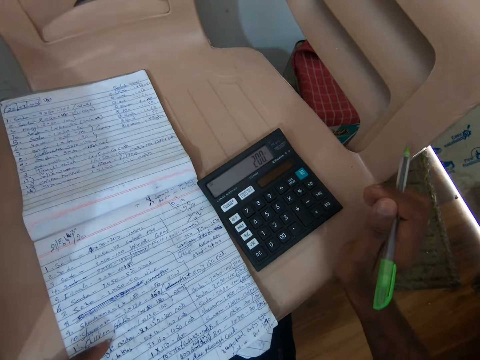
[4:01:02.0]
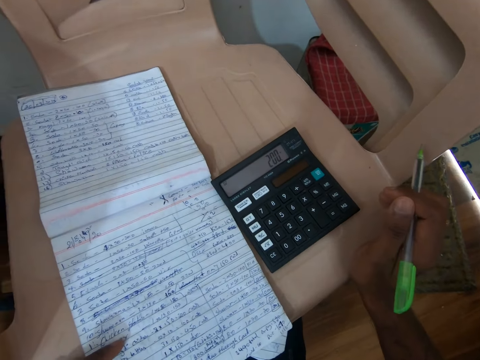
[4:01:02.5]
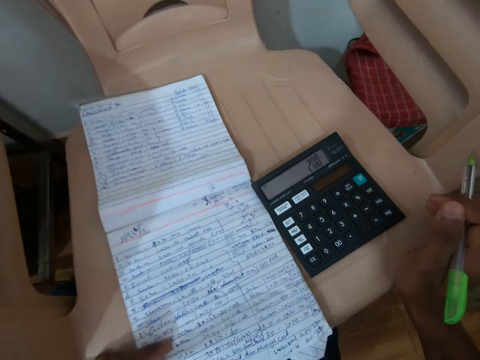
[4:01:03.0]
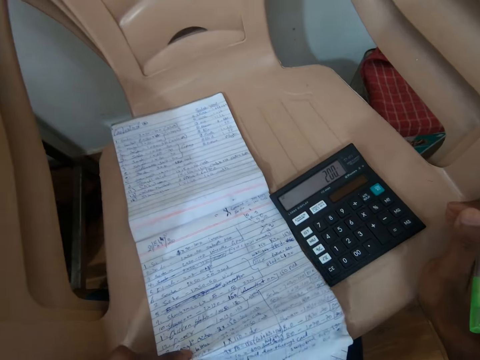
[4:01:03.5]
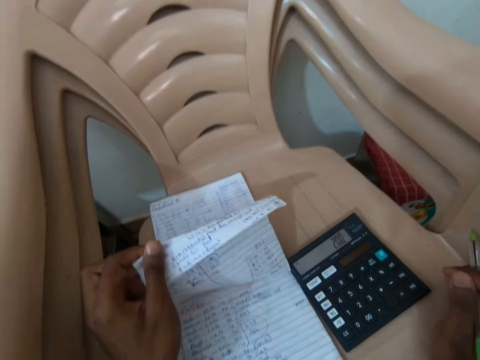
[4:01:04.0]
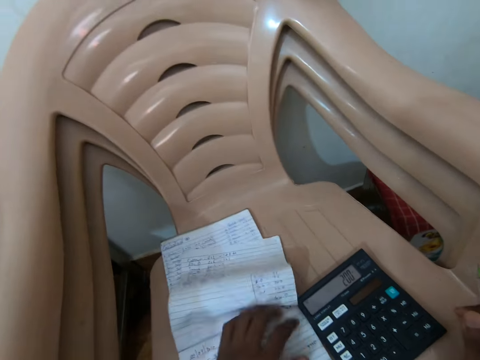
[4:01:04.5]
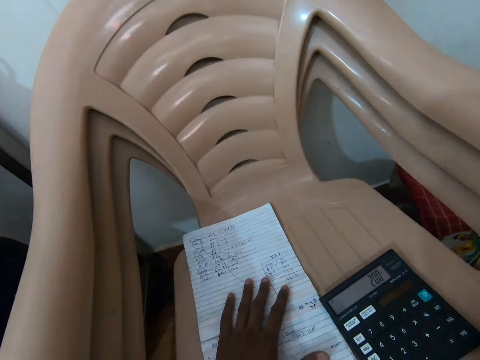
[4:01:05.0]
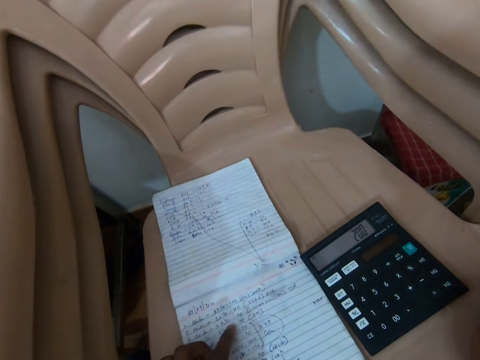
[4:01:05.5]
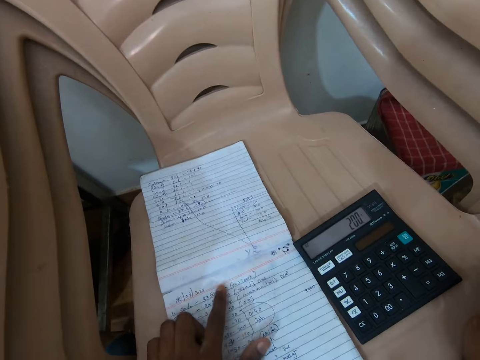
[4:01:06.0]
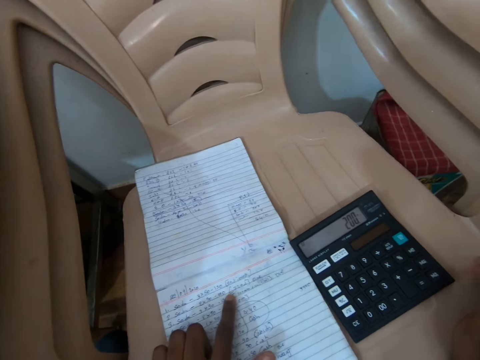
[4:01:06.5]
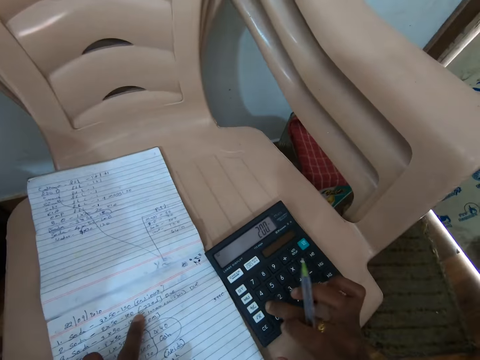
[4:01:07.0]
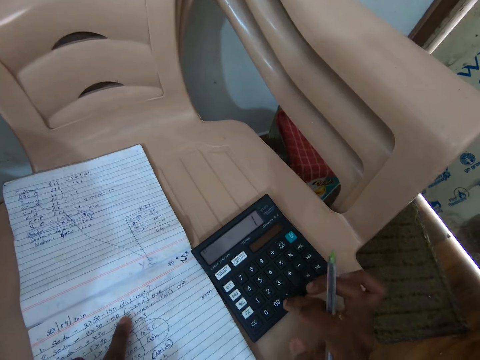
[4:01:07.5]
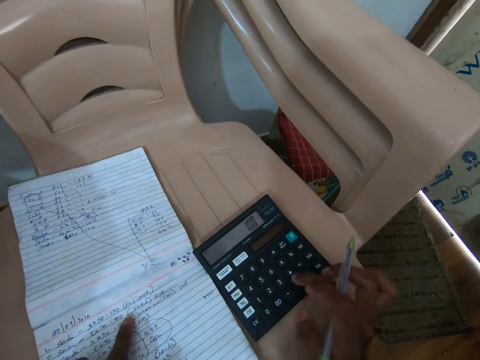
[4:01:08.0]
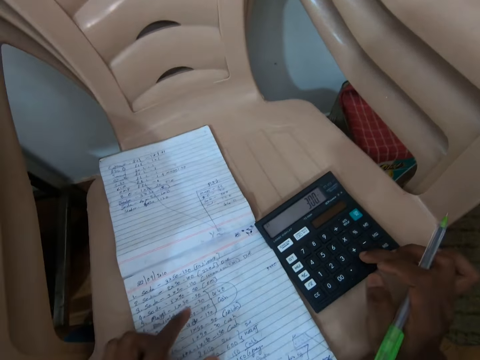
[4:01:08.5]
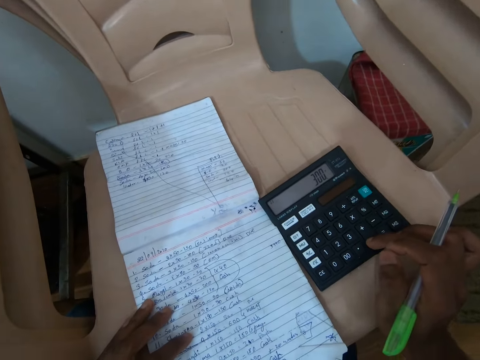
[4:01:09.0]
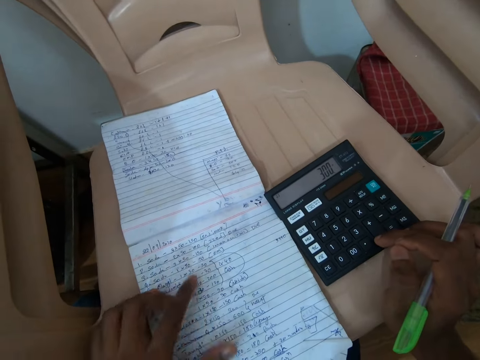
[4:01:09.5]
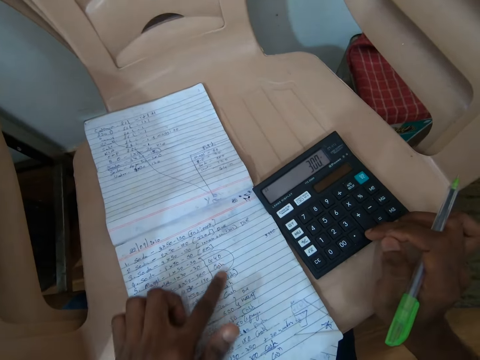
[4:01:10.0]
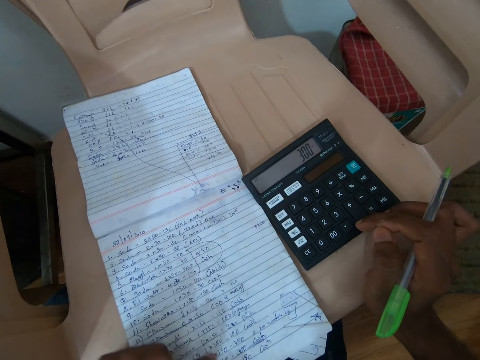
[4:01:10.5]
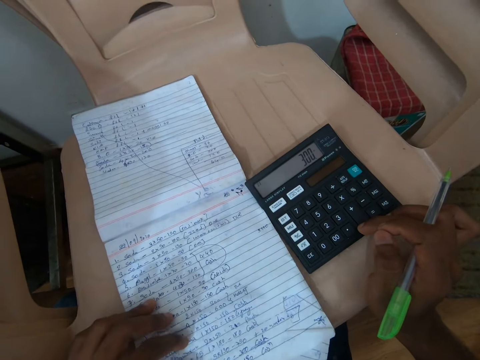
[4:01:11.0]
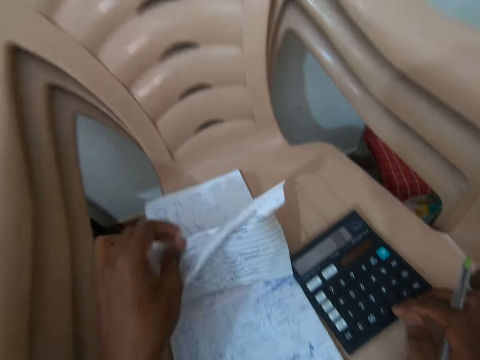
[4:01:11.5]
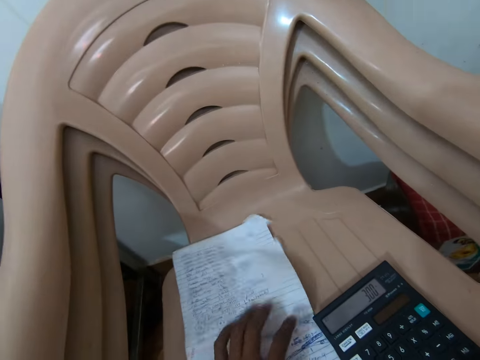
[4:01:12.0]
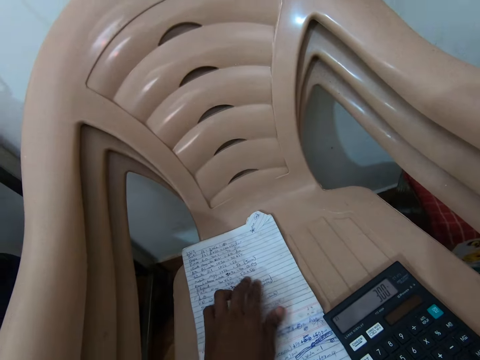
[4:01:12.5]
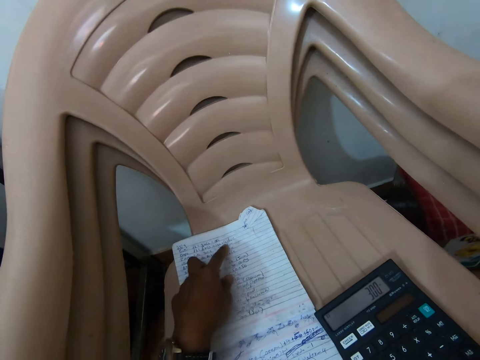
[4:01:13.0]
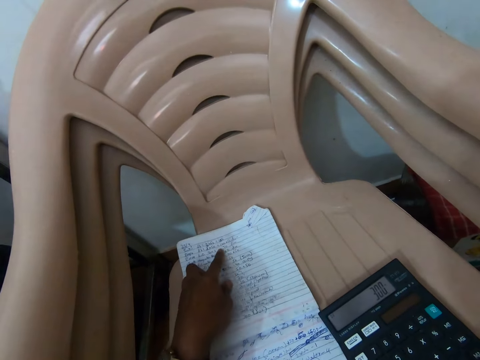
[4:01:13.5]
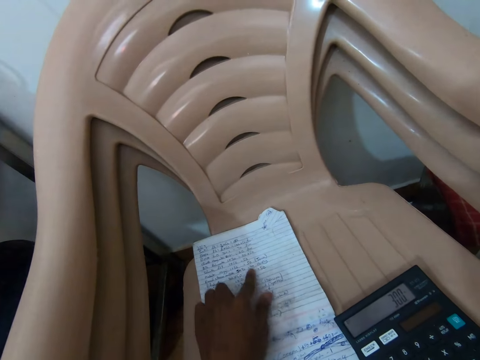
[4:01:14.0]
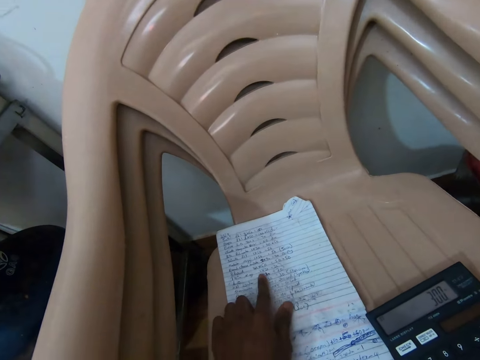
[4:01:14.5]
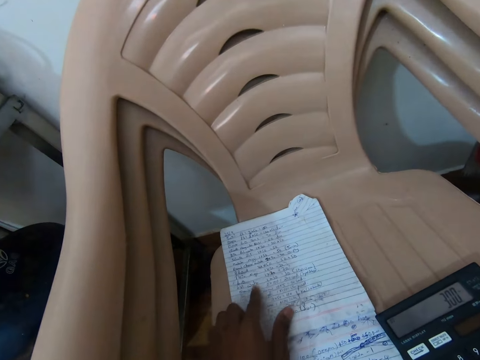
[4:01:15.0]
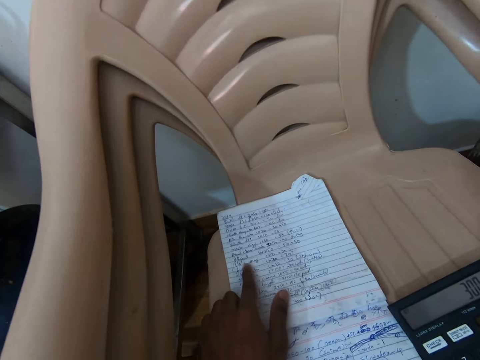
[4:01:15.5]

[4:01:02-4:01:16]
The camera wearer peruses a writing pad. She flips a page of the jotter with her left hand. She opens the writing pad. She peruses the writing pad. She presses the calculator with her right hand. She flips a page of the jotter with her left hand. She touches the jotter with her left hand. She peruses the writing pad.

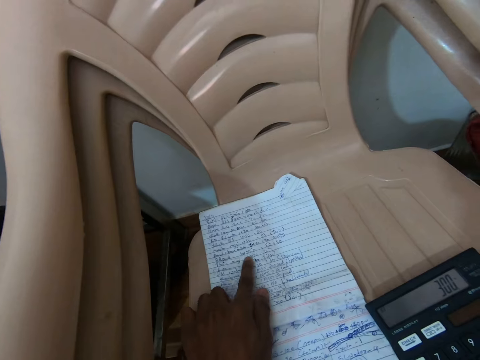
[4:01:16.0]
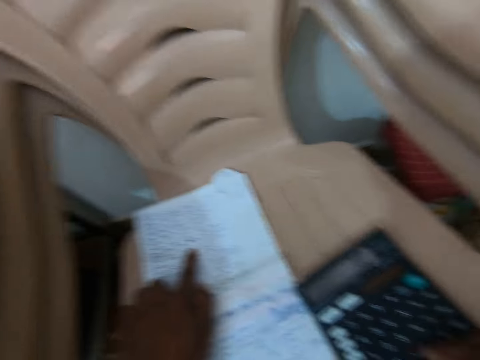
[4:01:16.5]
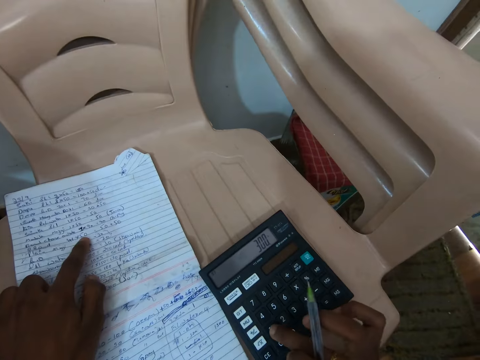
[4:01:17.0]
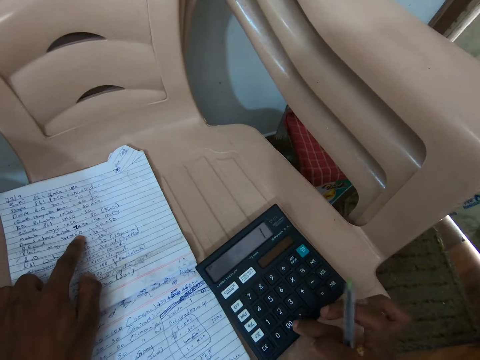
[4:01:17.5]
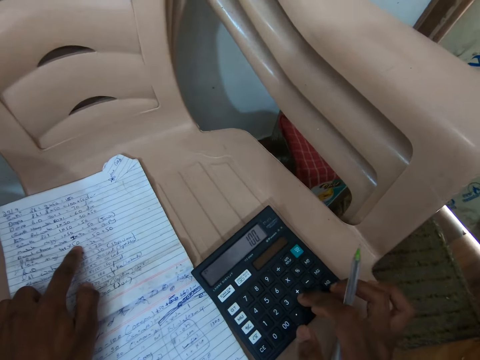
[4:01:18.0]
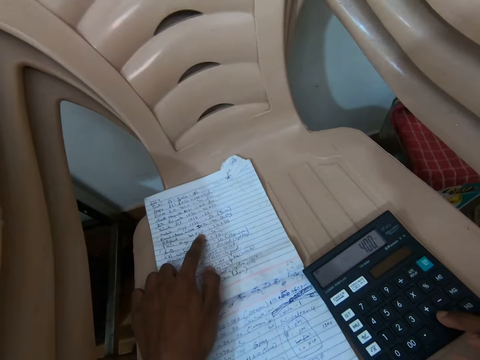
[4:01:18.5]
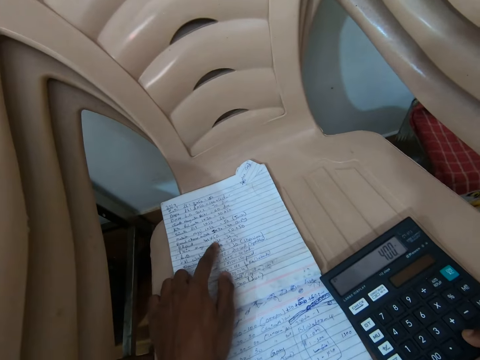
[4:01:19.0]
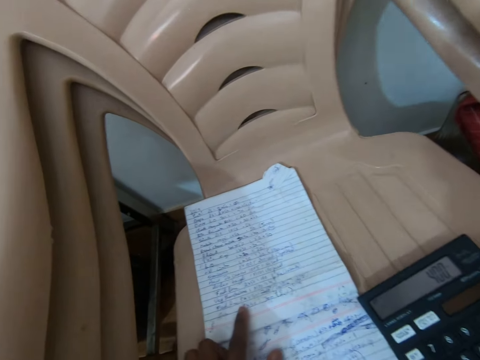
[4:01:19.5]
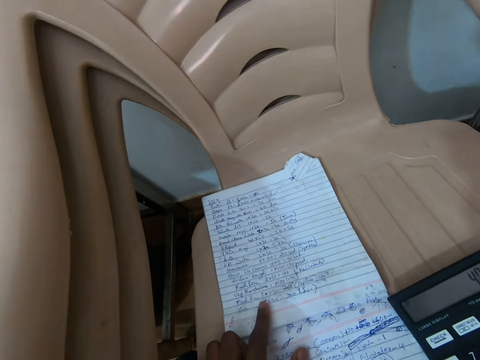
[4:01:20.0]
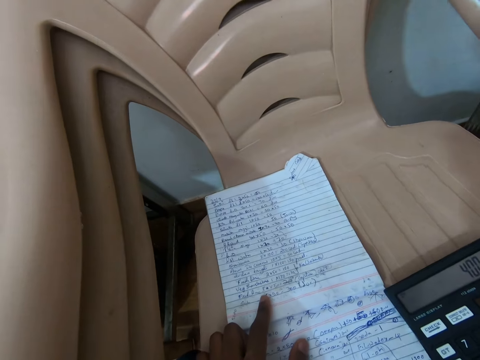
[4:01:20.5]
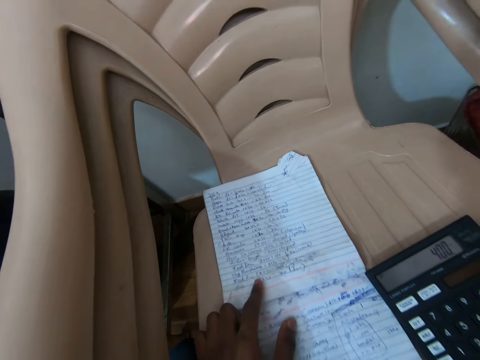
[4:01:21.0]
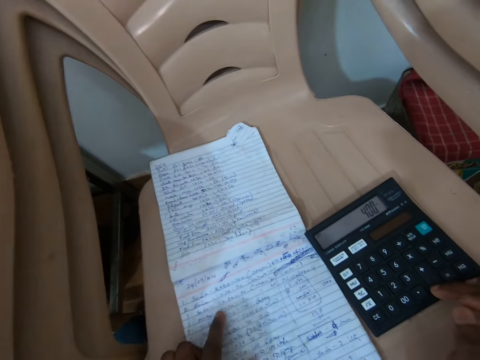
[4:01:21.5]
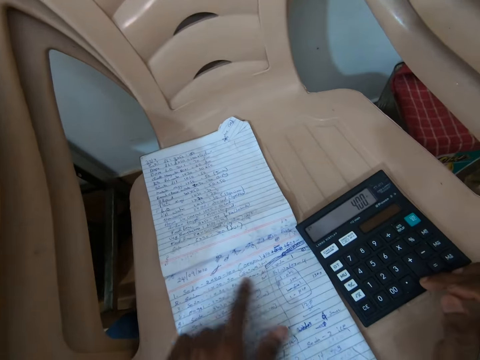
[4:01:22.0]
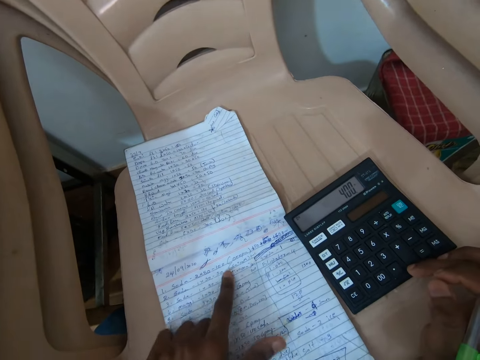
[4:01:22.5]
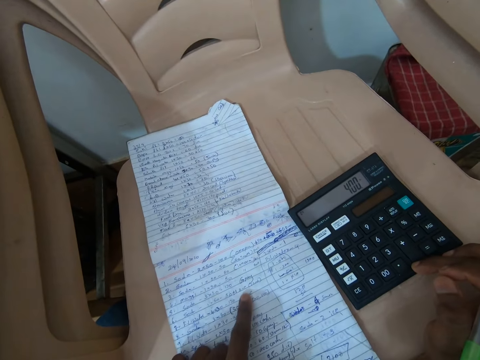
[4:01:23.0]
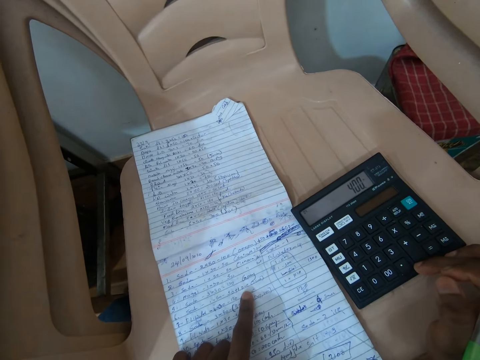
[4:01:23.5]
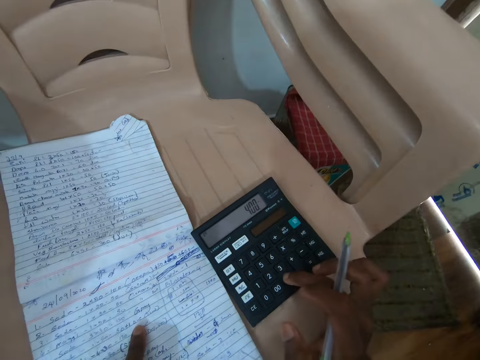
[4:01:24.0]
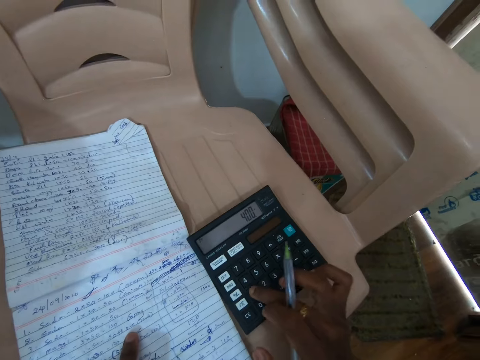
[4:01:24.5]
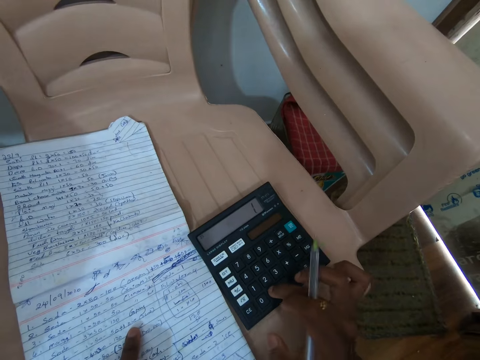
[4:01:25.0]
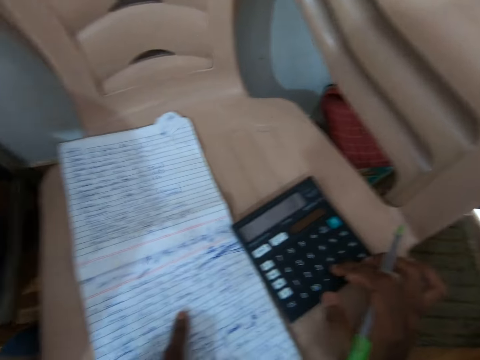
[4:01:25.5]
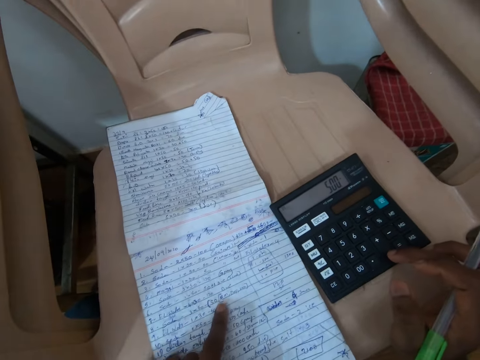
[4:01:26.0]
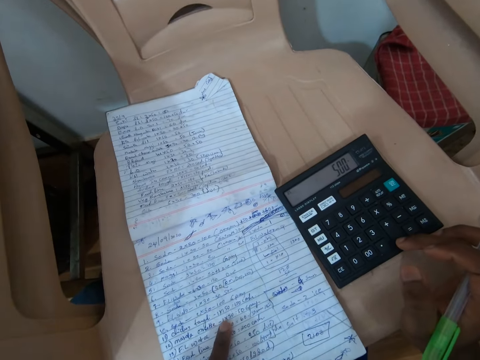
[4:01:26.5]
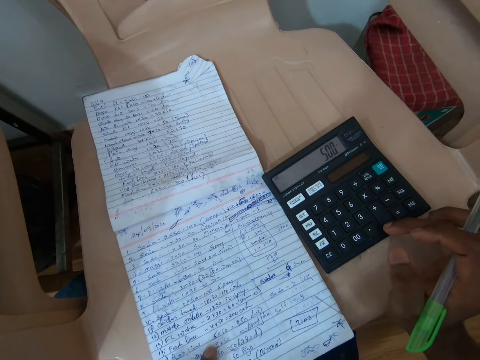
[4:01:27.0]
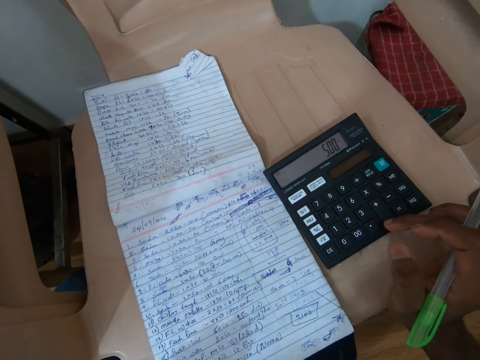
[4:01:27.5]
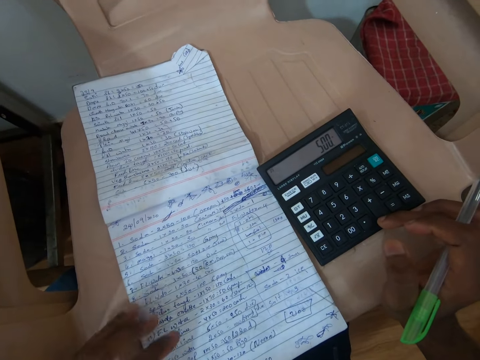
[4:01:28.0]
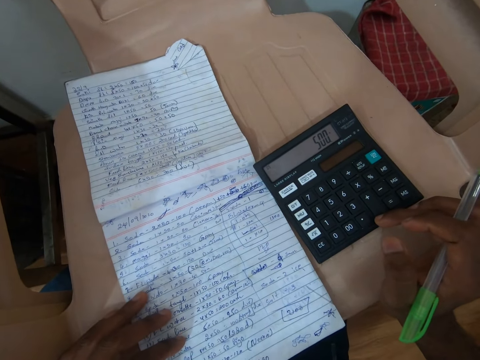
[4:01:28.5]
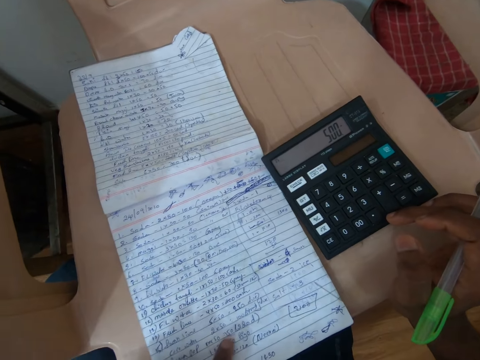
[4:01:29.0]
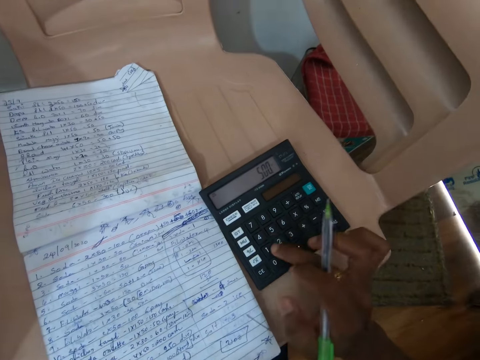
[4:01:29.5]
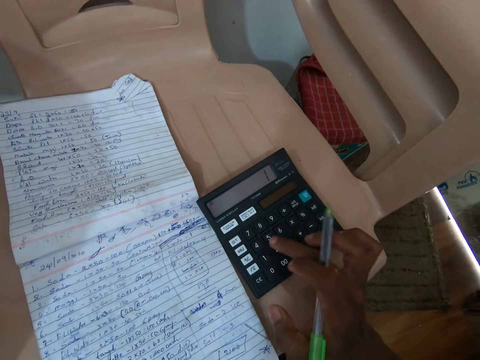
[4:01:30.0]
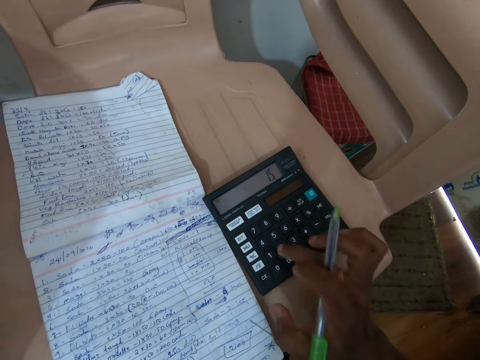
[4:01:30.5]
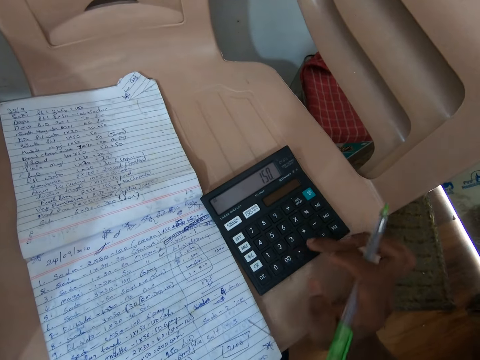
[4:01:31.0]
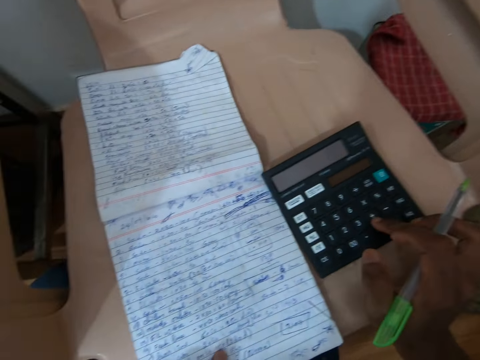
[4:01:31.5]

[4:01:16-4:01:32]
The camera wearer presses the calculator with her right hand. She moves her hand. She peruses the writing pad. She presses the calculator with her right hand. She moves her hand. She peruses the writing pad. She presses the calculator with her right hand.
